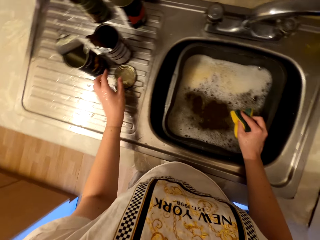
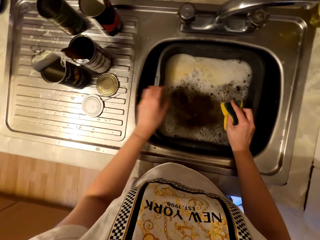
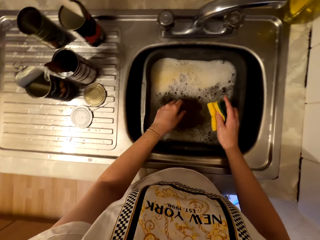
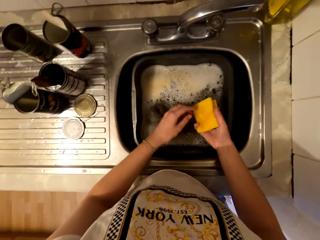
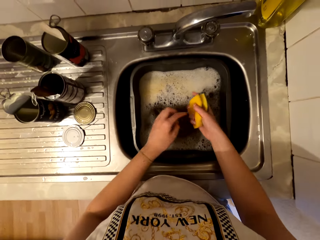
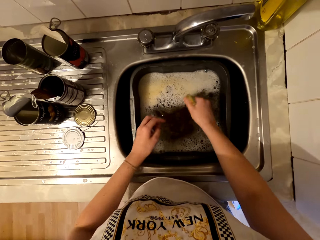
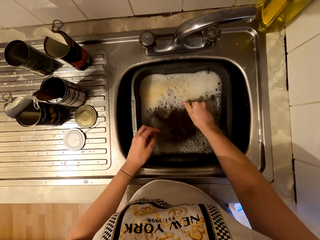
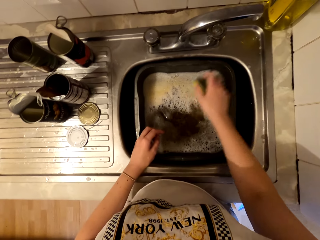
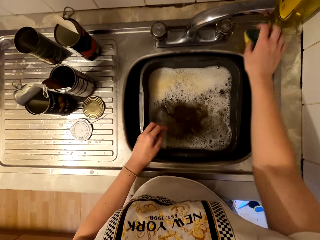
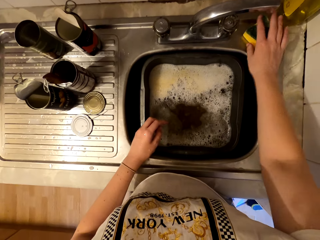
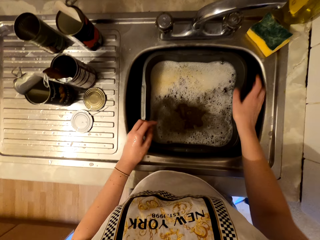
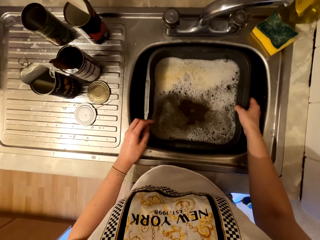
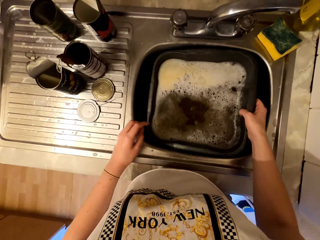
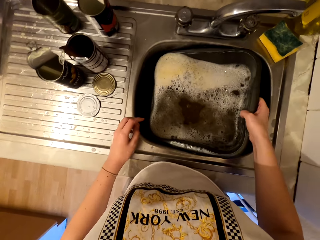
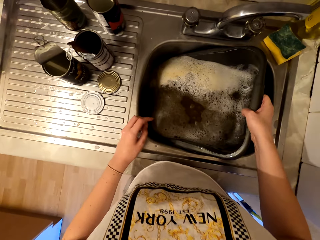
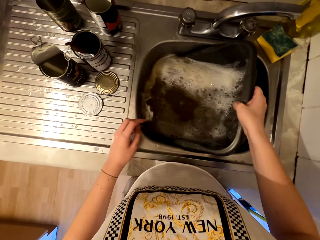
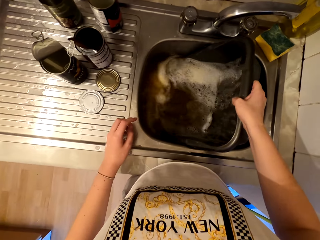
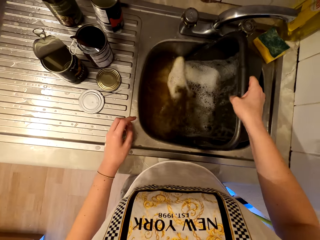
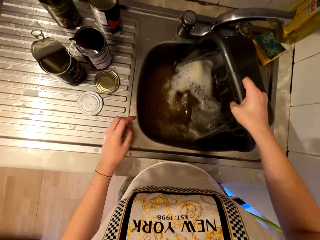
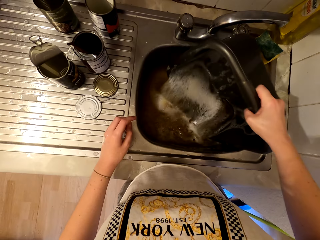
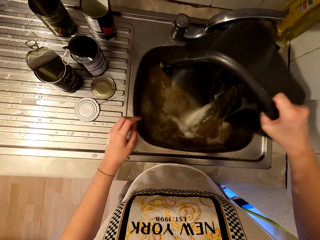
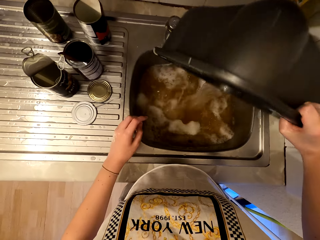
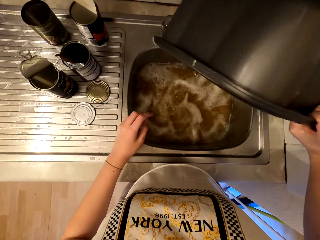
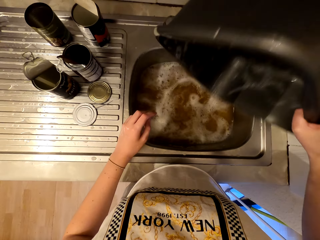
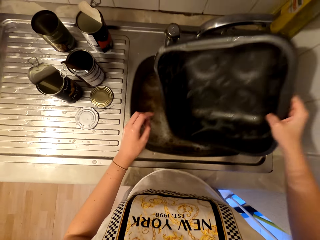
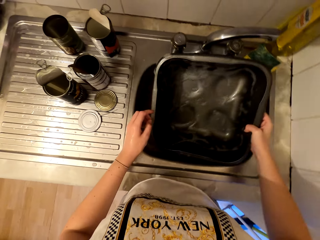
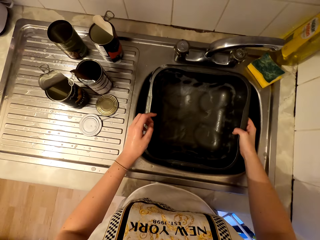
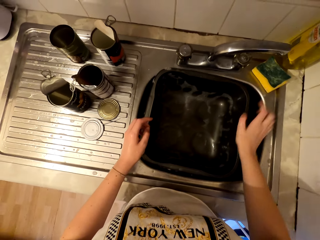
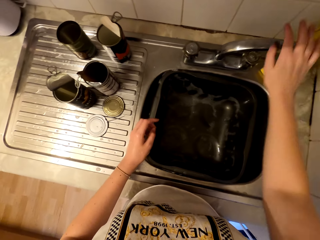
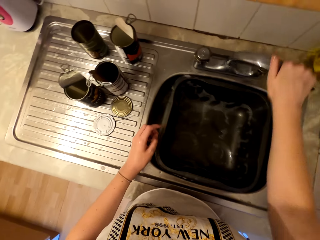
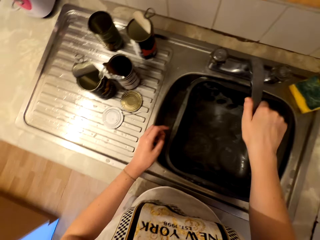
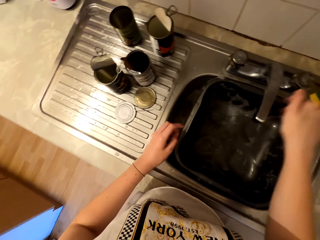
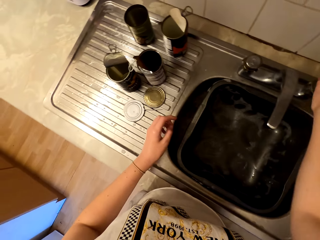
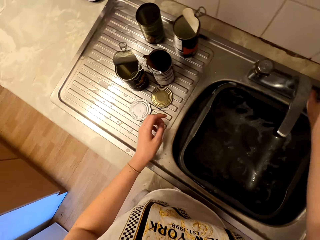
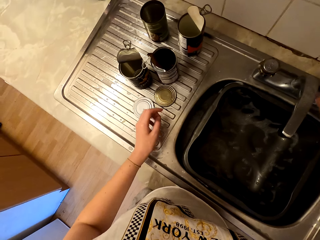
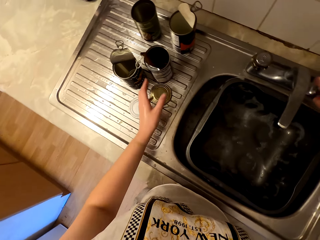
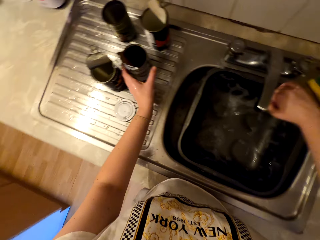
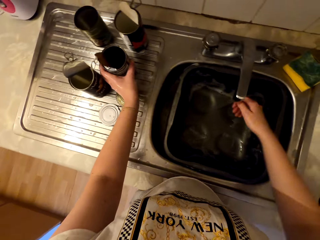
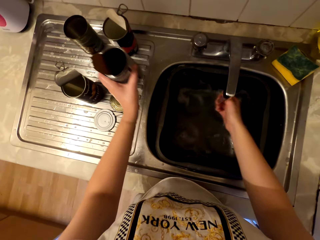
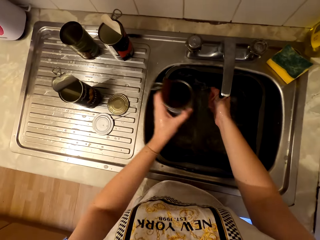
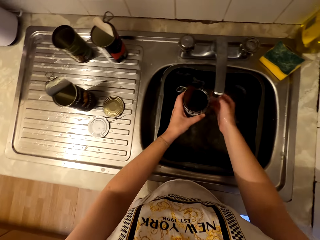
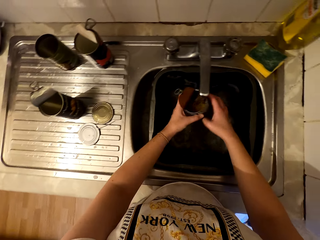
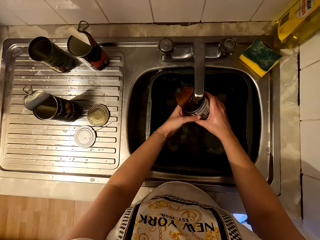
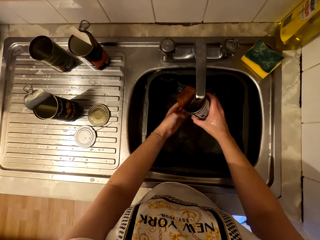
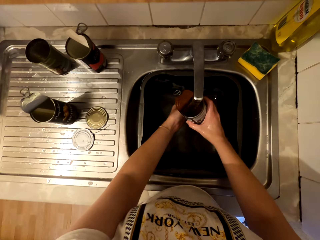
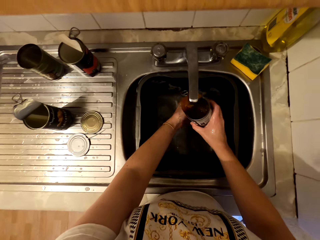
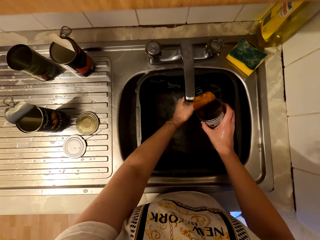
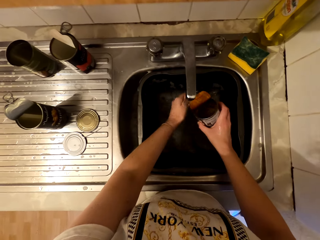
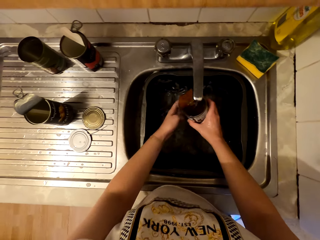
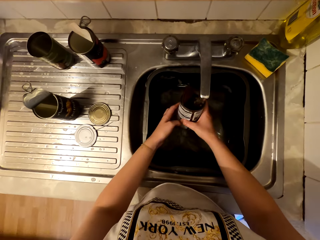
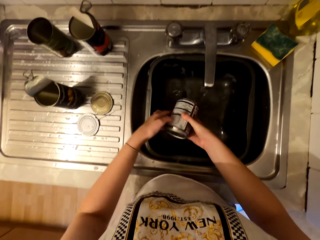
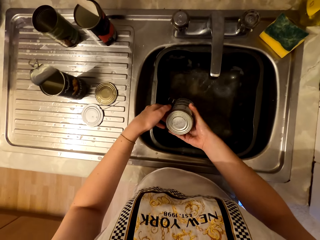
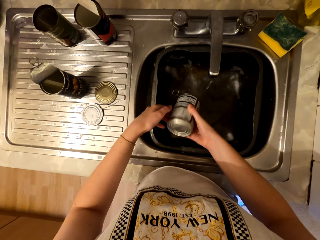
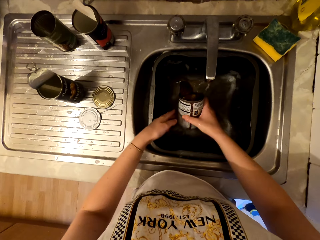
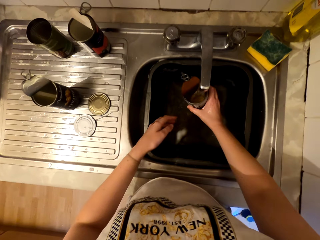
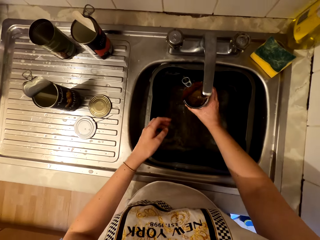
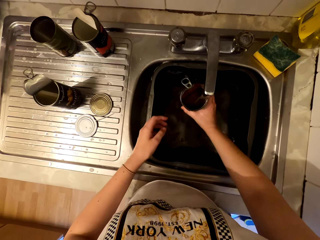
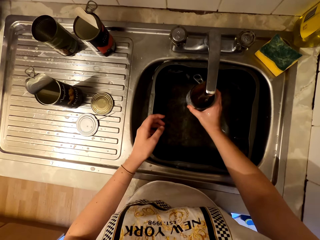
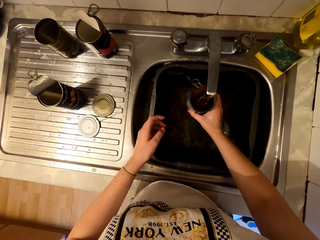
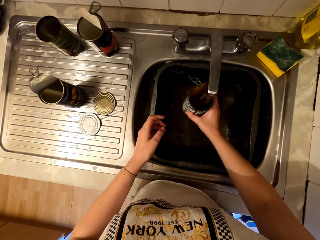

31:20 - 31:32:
The camera wearer drops the container lid on the sink top. They squeeze out water from the sponge and put the sponge aside. They lift the cleaning basin. They pour water from the basin in the sink. They open the water tap. They rinse the container.

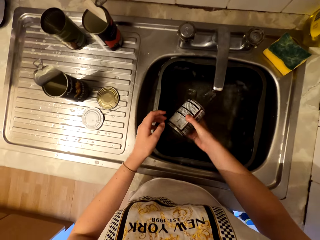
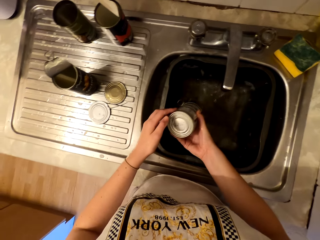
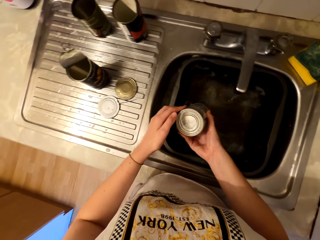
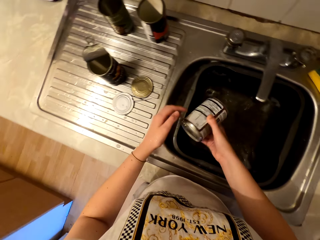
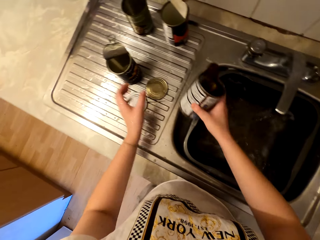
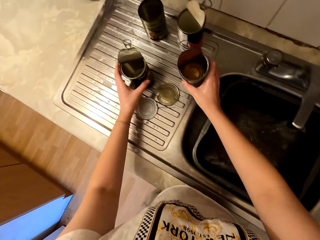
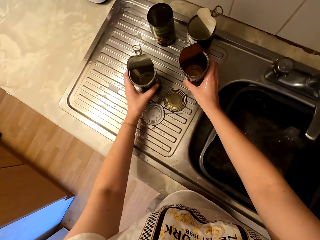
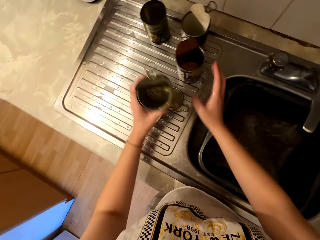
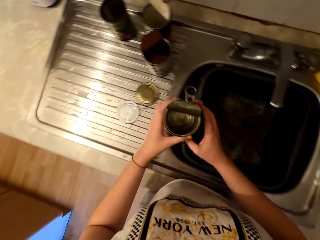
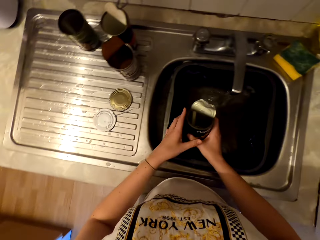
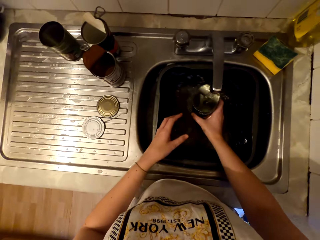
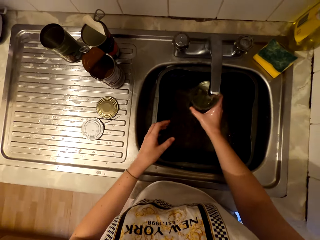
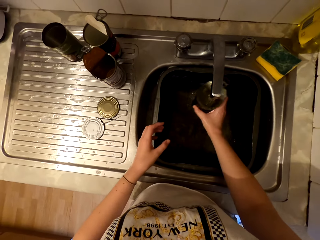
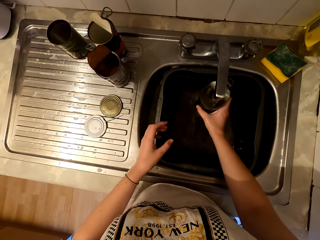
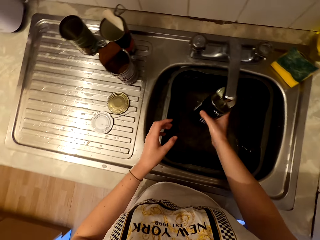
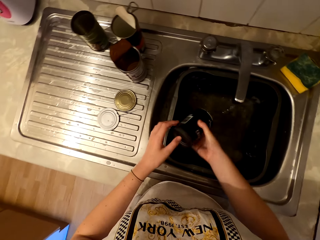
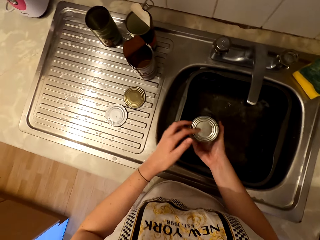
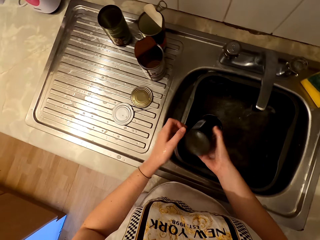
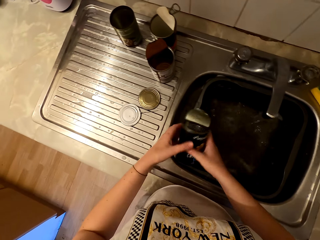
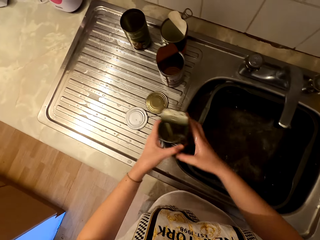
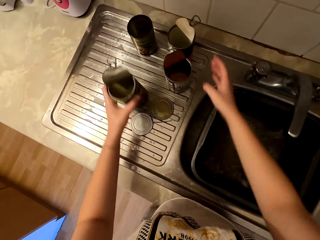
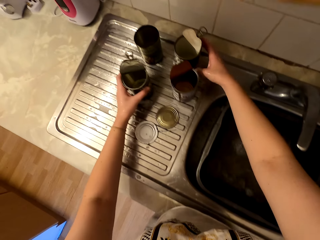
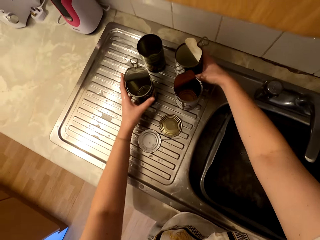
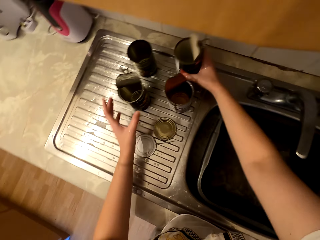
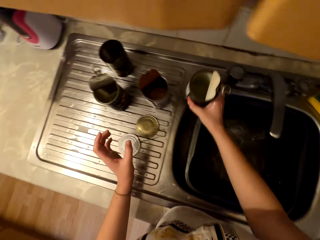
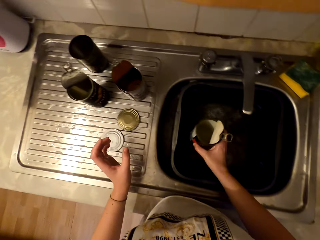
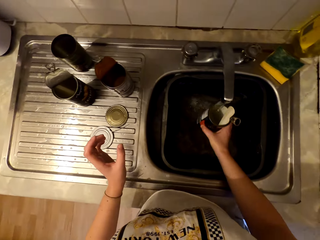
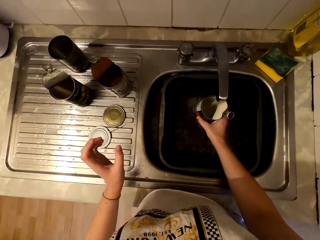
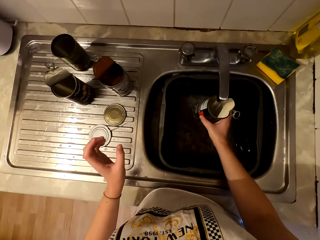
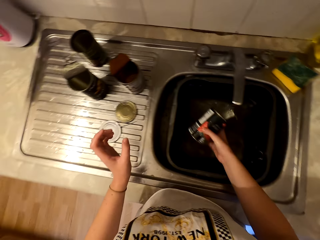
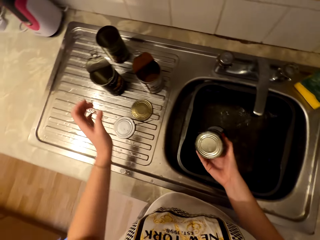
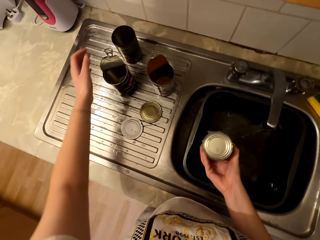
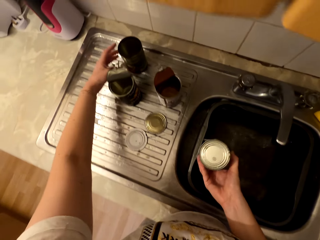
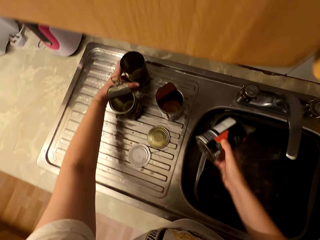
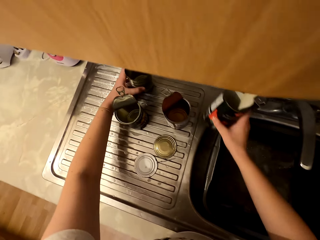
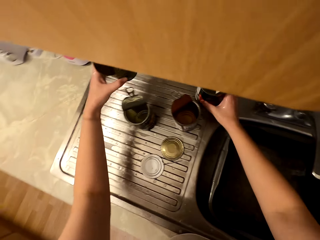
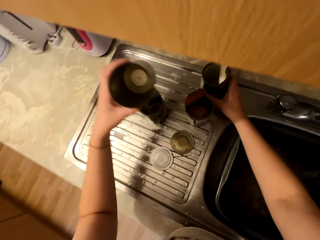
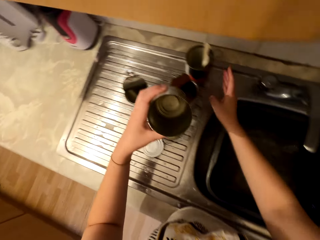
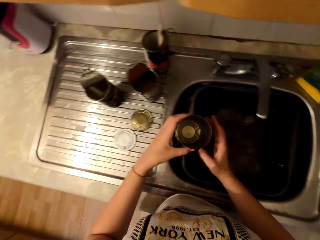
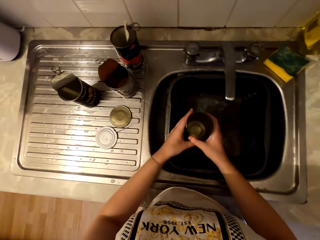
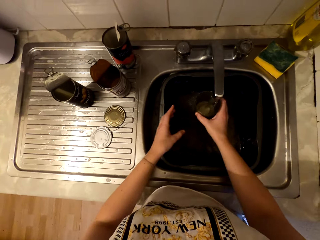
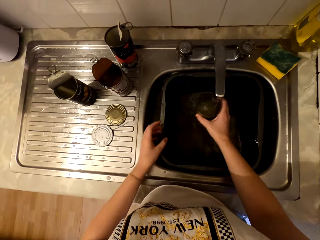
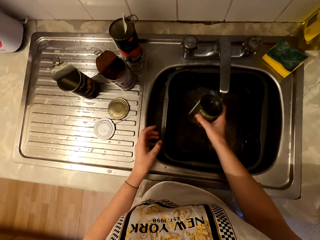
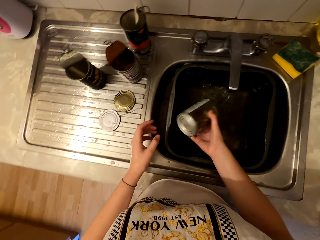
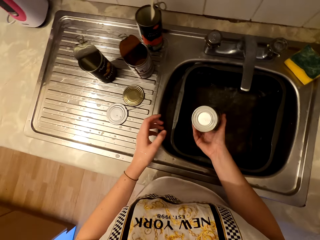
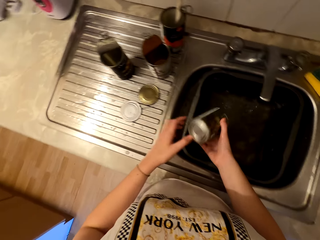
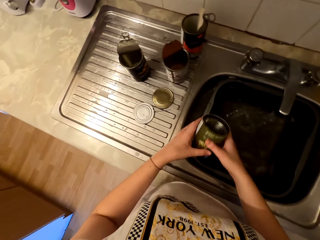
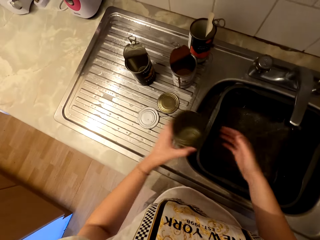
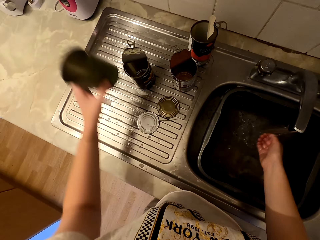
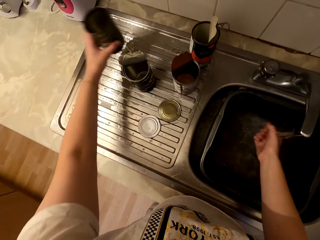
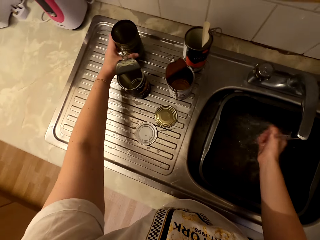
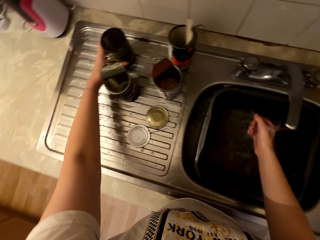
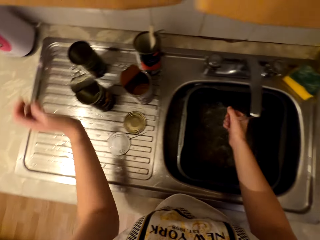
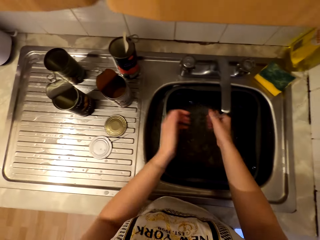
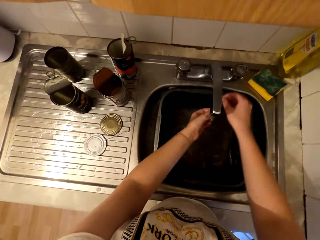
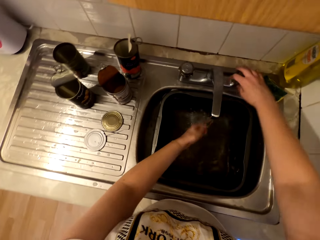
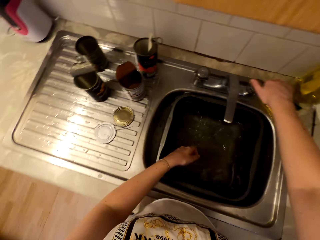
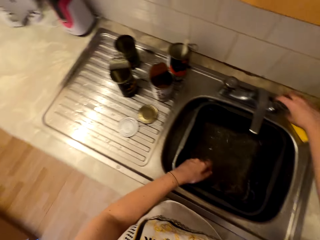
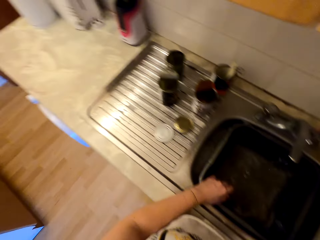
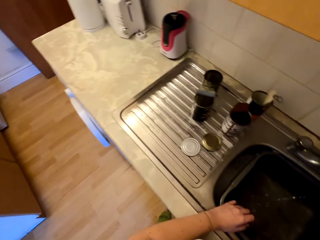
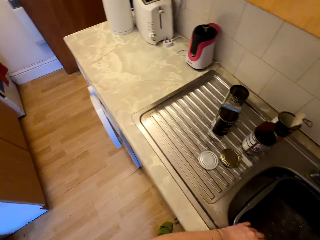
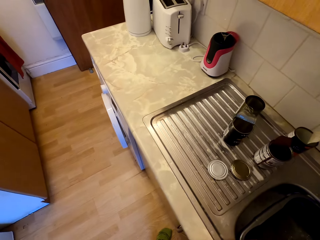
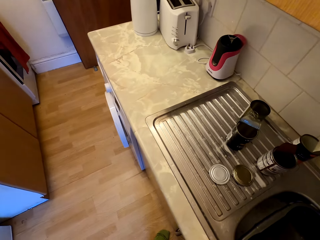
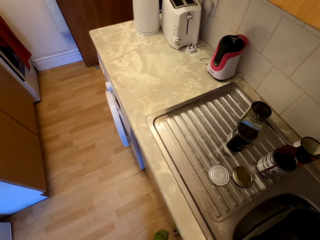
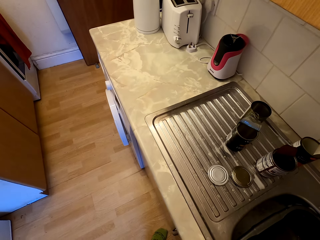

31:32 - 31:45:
The camera wearer places the container on the sink top. They rinse the container. They place the container on the sink top. They rinse the container. They place the container on the sink top. They rinse the container. They place the container on the sink top. They rinse their hands. They close the water tap. They converse.
